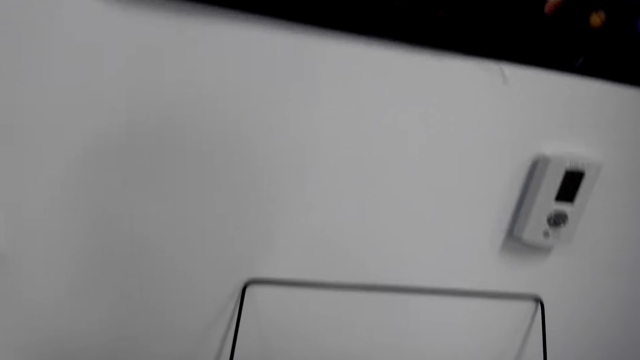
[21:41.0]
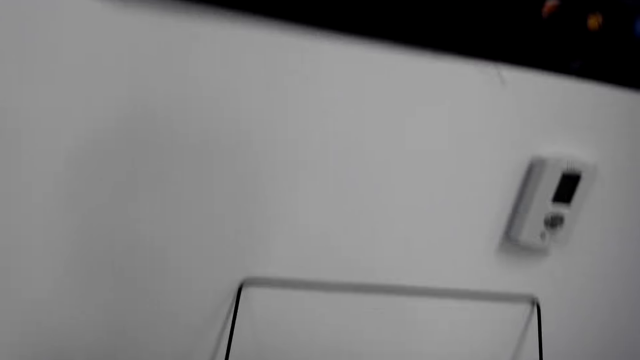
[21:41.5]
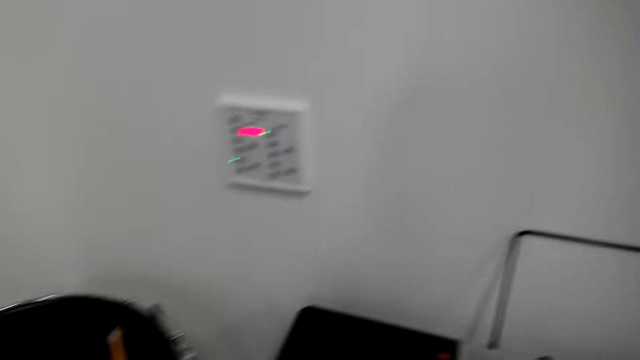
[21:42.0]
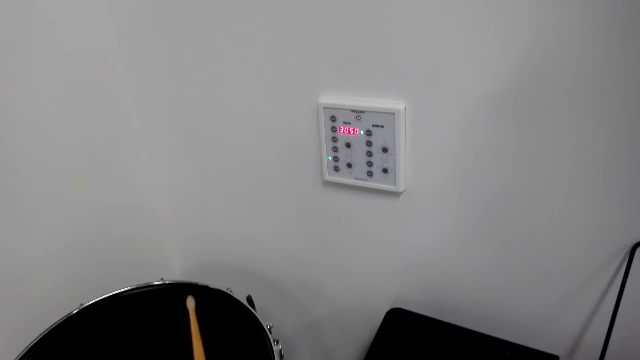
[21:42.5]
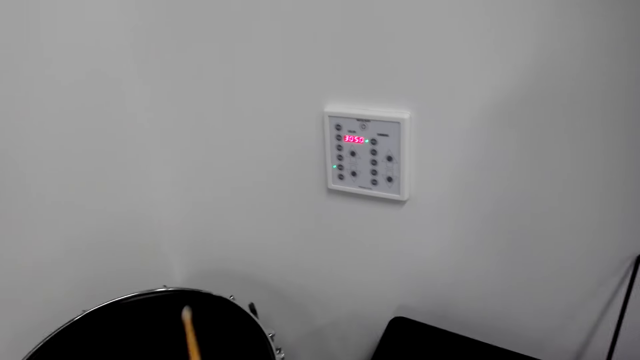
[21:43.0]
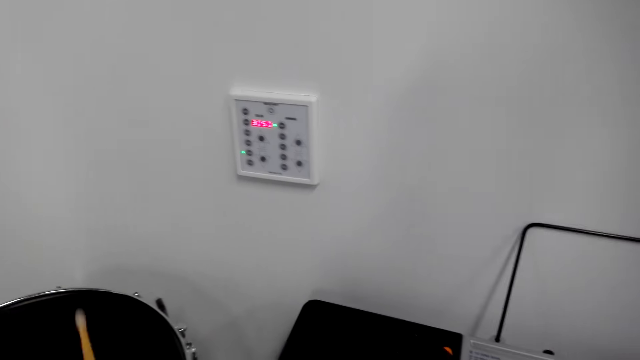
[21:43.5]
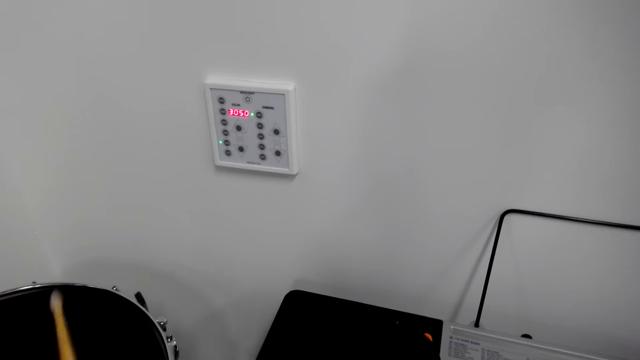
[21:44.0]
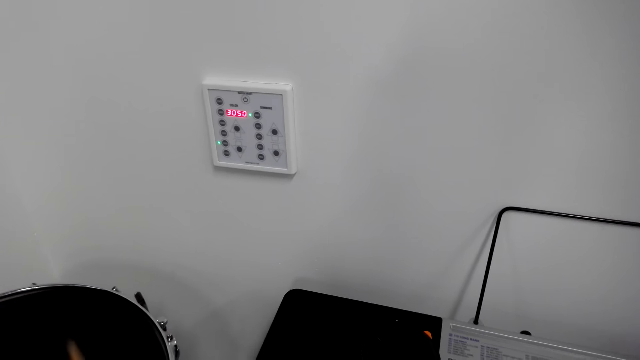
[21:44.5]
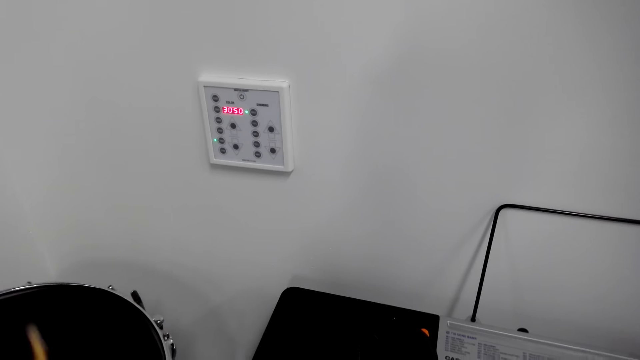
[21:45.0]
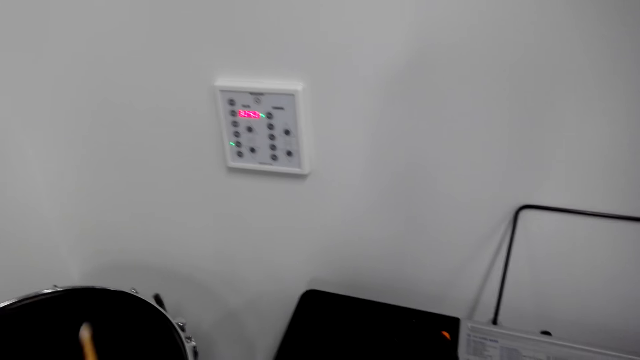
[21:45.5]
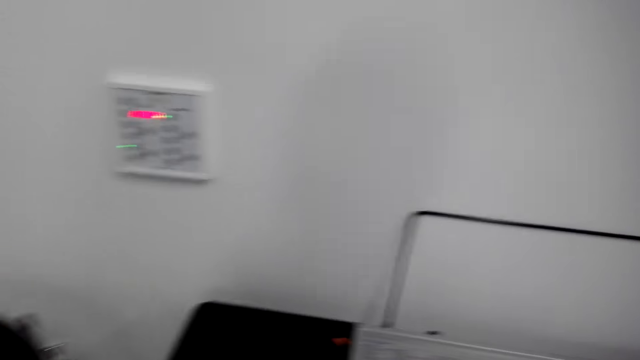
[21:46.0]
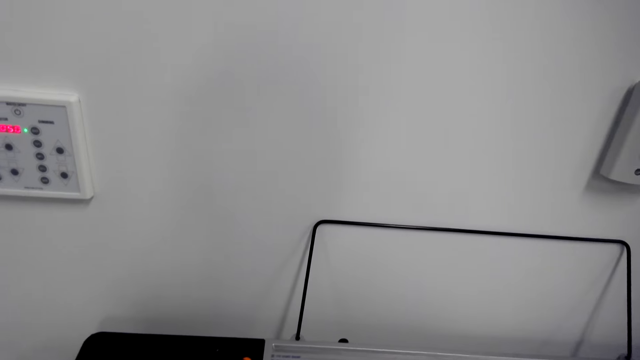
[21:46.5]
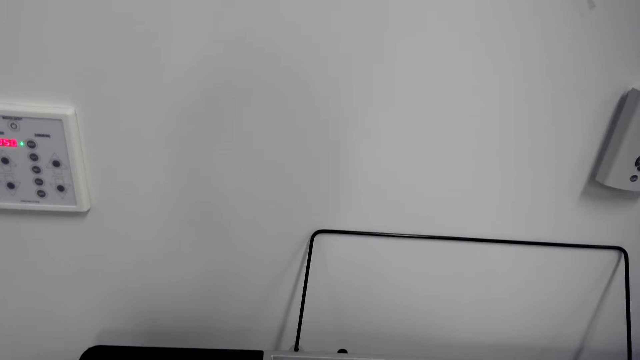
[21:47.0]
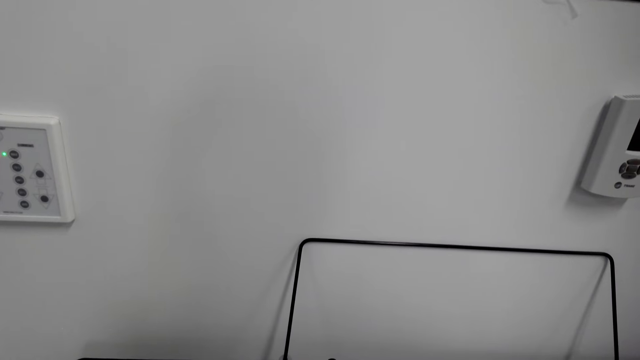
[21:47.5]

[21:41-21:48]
The camera wearer hits the drum.

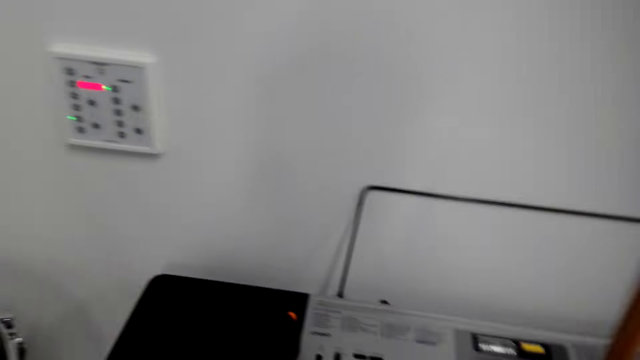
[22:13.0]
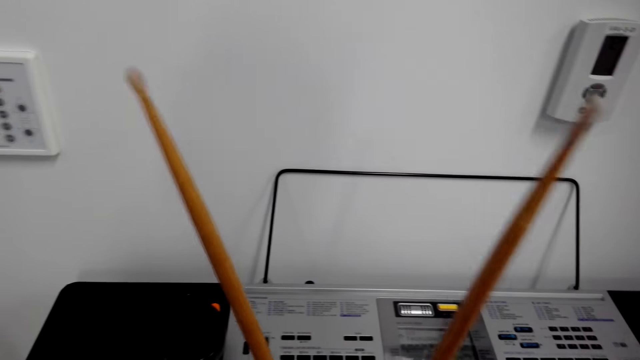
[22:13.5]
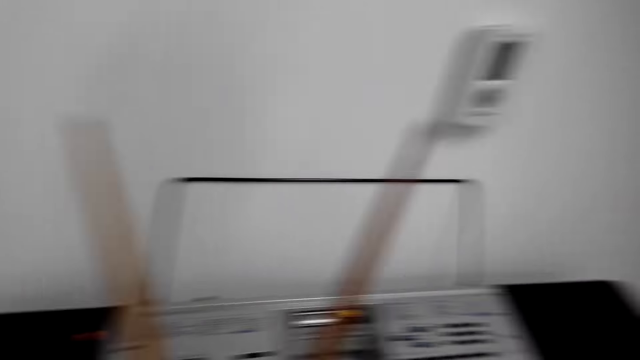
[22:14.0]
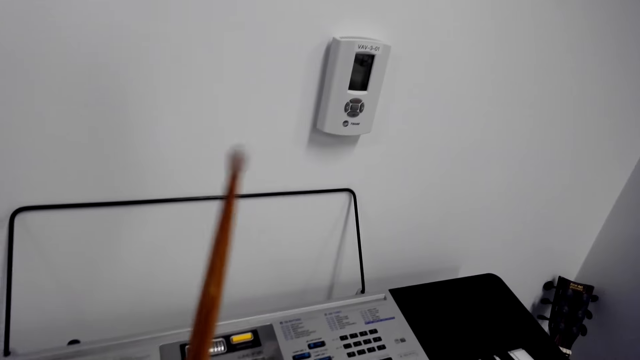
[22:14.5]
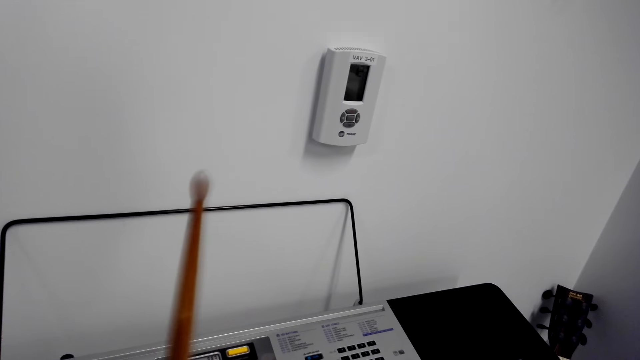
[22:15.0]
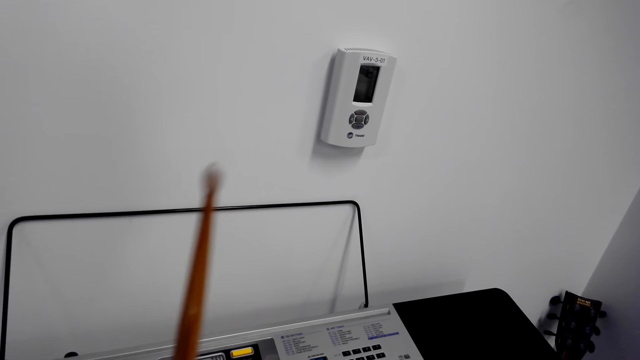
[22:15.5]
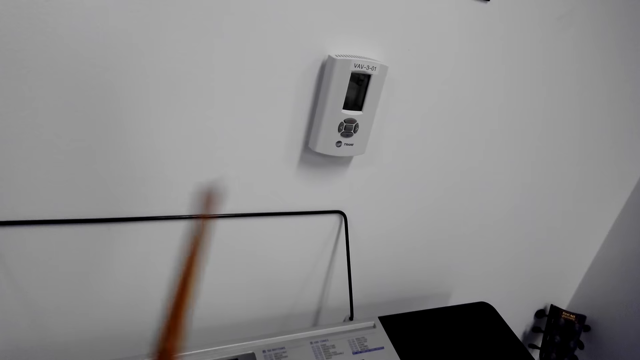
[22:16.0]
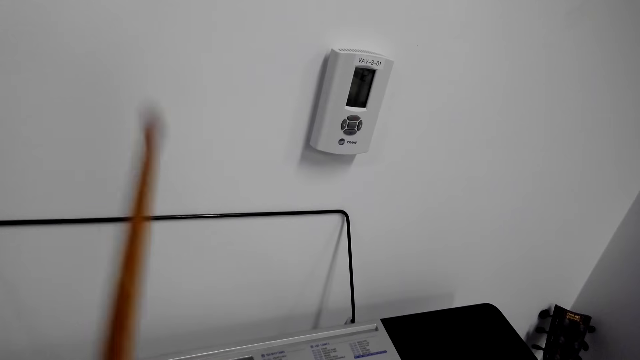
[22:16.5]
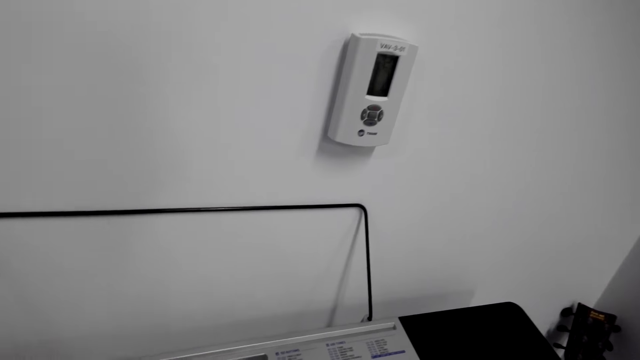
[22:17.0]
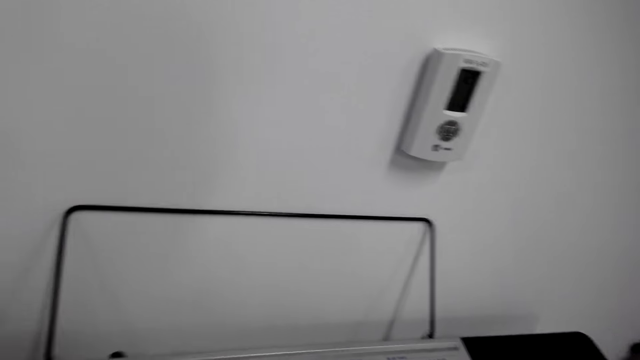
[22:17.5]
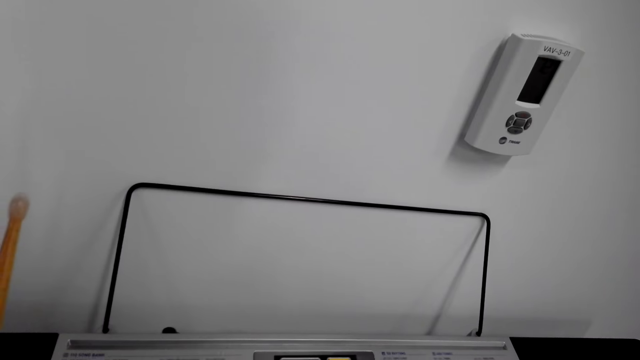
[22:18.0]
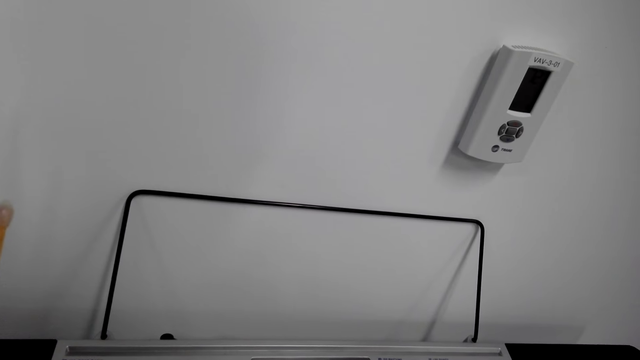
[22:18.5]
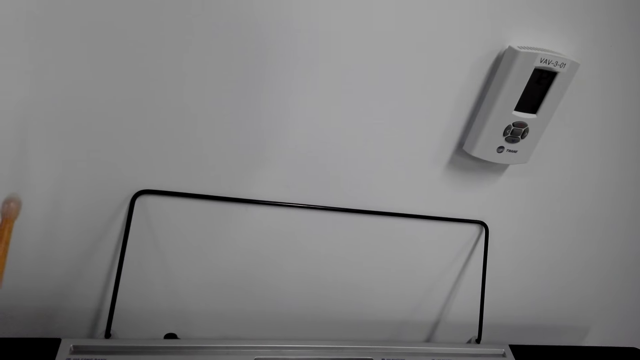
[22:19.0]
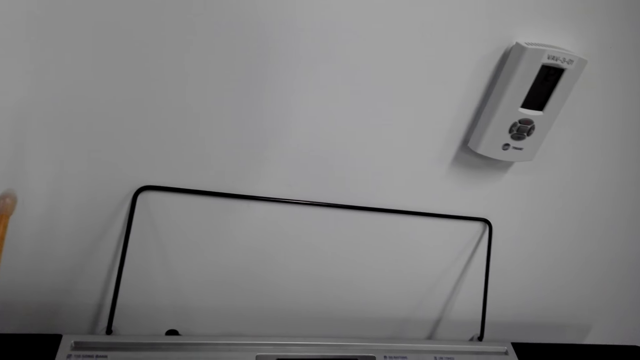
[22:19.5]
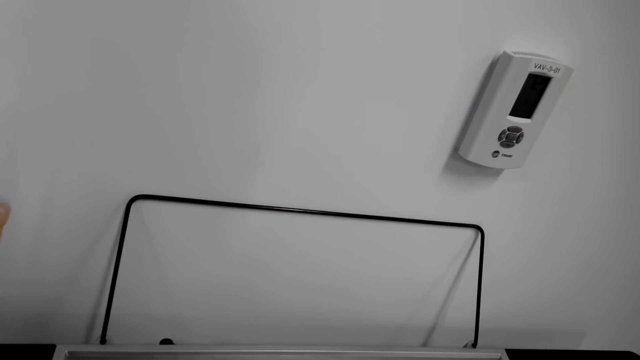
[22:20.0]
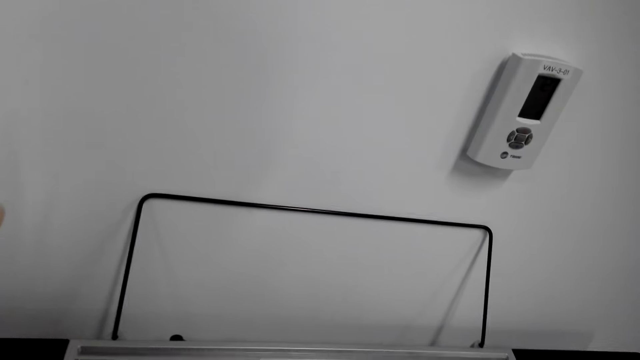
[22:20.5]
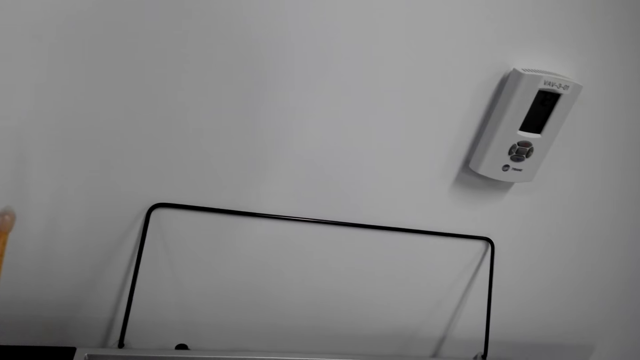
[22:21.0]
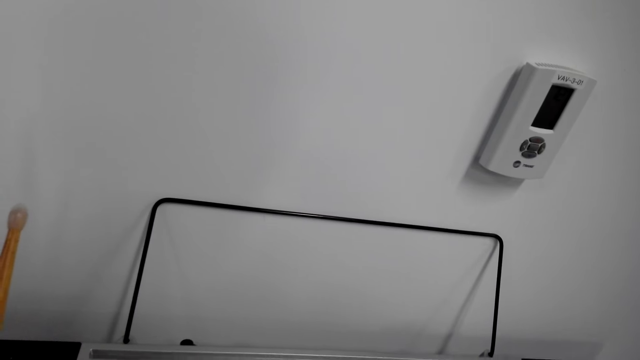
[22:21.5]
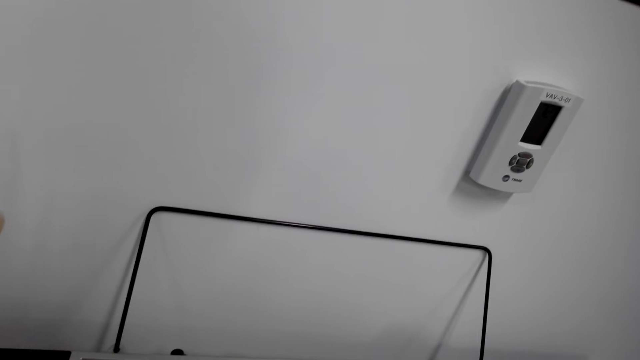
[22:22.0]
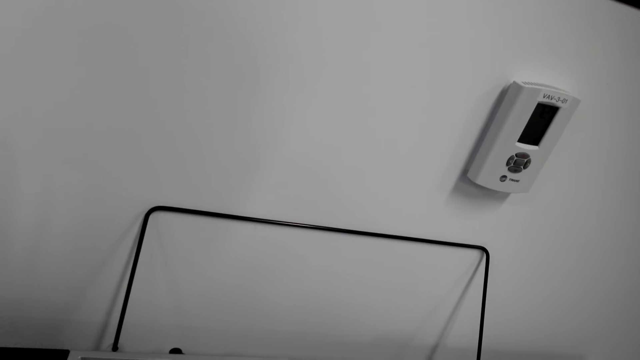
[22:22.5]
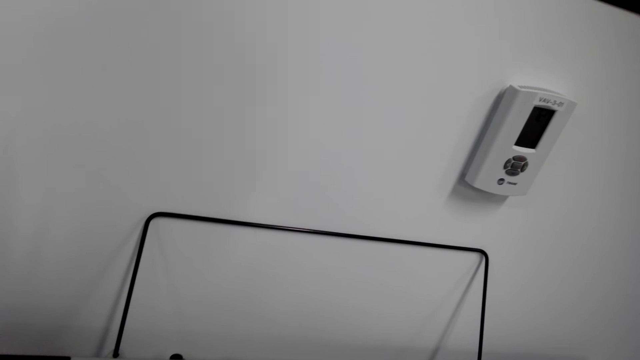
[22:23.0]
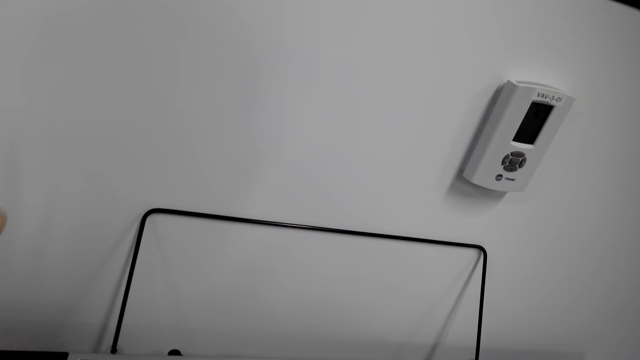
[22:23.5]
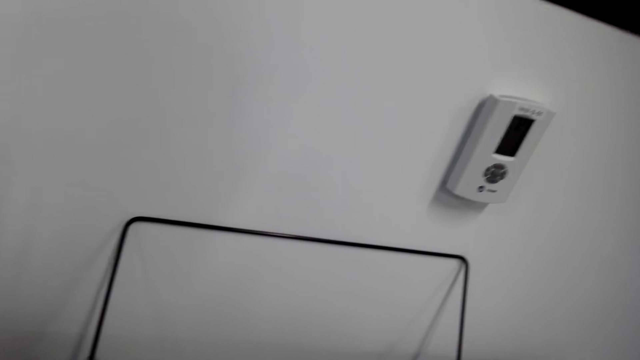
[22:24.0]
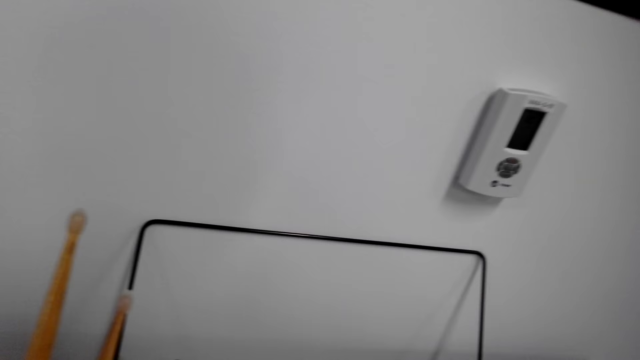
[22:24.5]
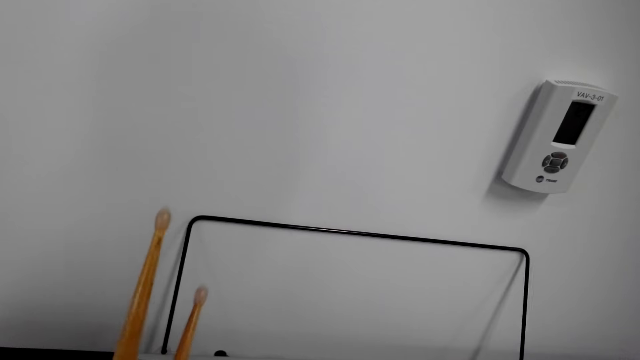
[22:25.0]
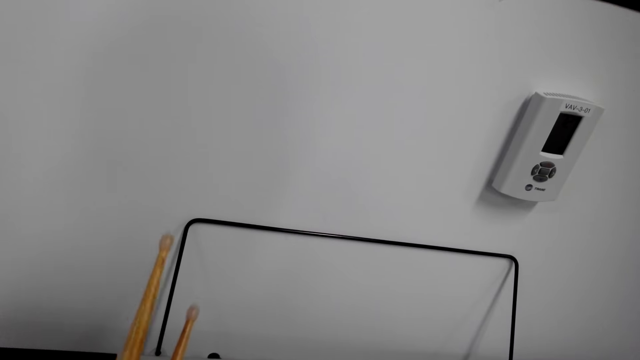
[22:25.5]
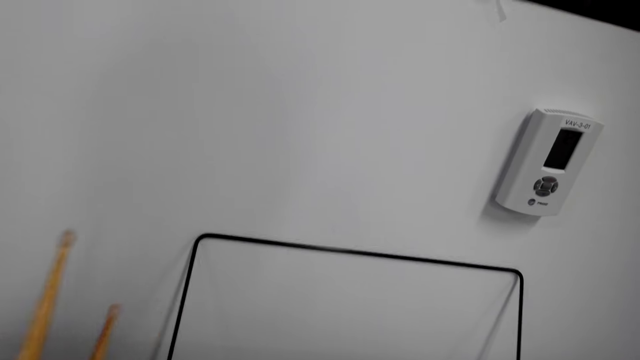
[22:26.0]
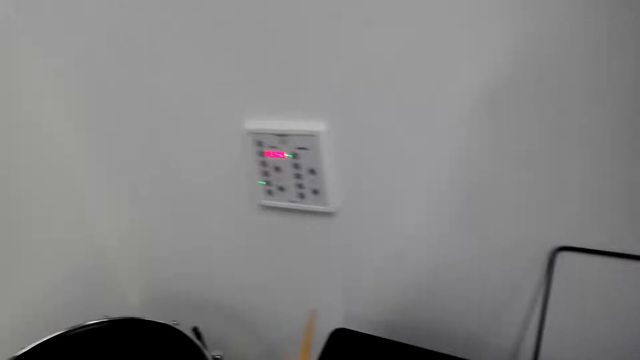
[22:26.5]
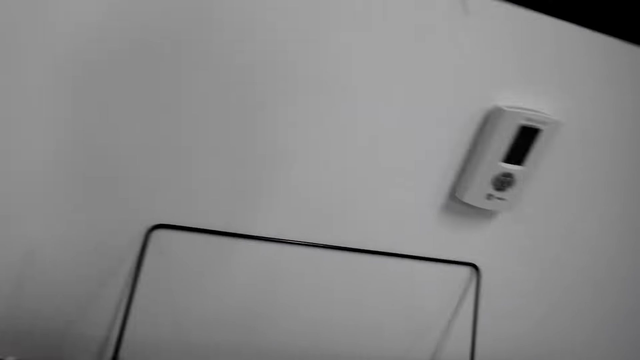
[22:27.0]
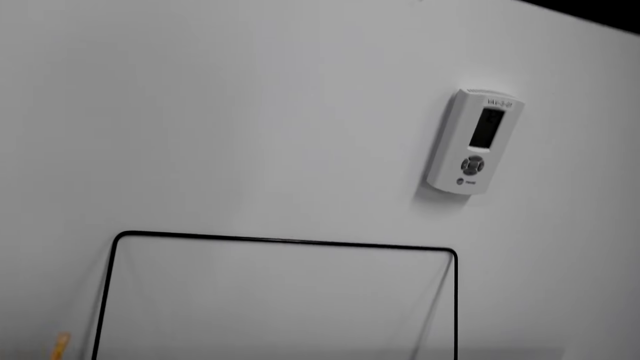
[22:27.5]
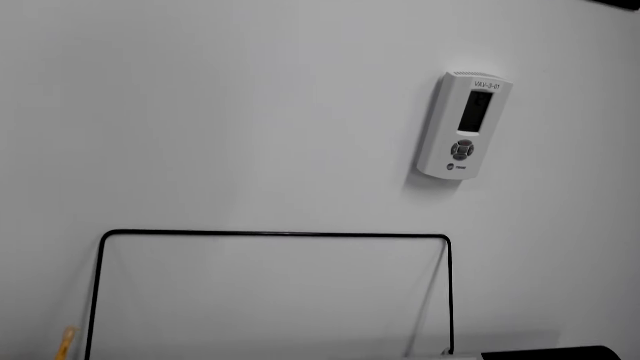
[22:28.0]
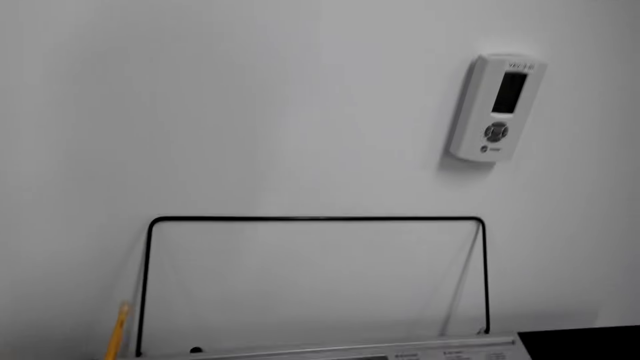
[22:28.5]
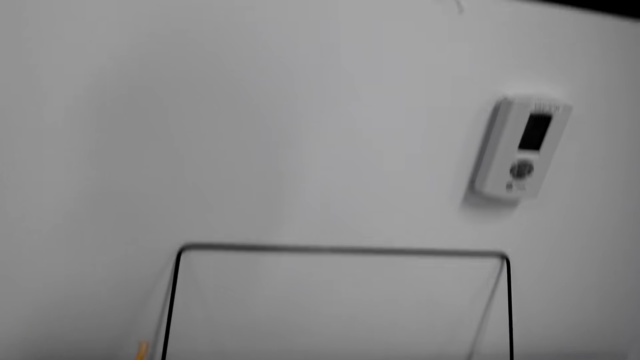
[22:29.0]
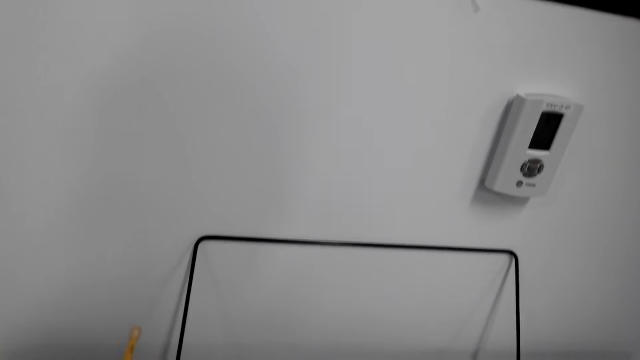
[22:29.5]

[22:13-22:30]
The camera wearer hits the glass cover. They beat the steel metal rod. They play piano.
